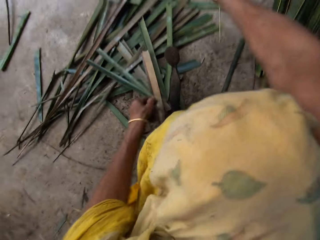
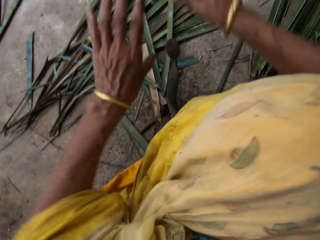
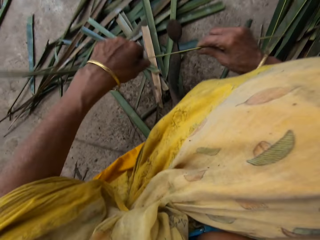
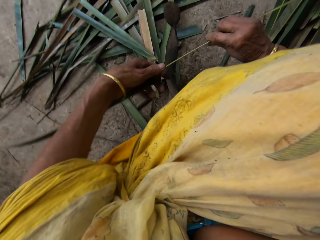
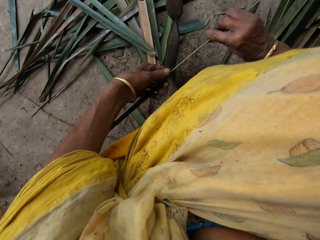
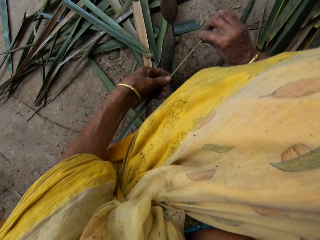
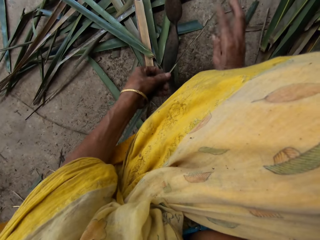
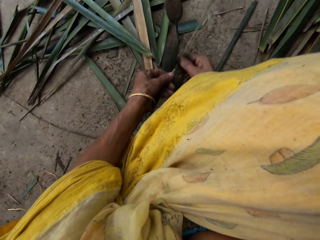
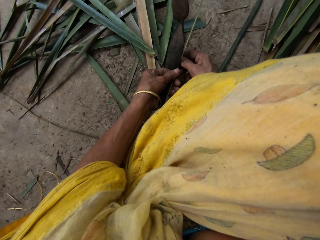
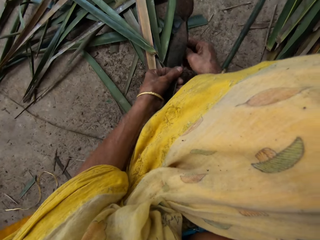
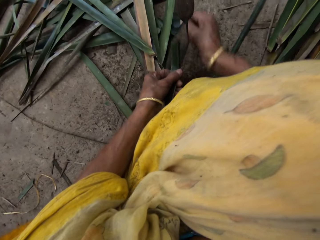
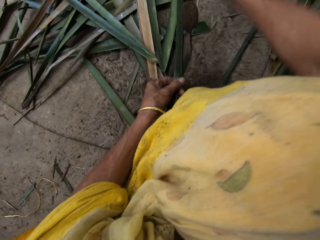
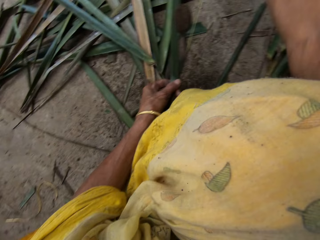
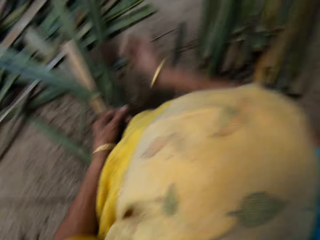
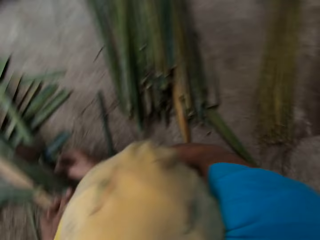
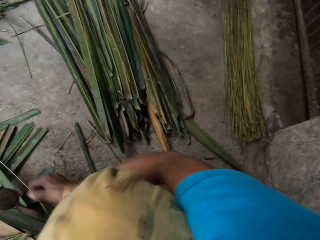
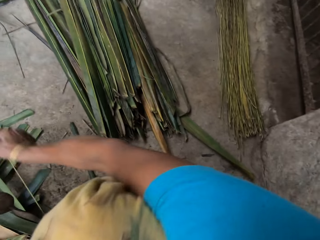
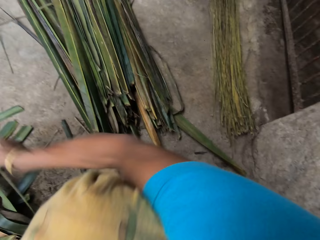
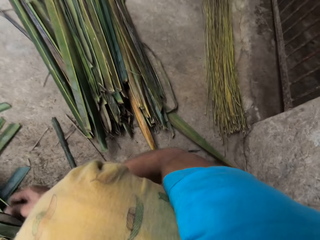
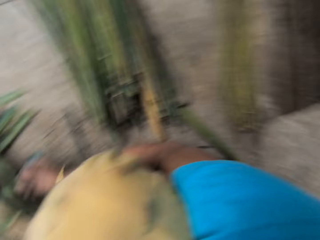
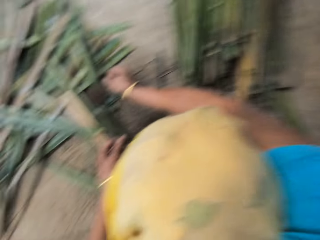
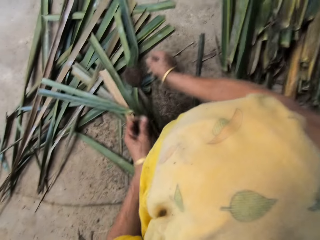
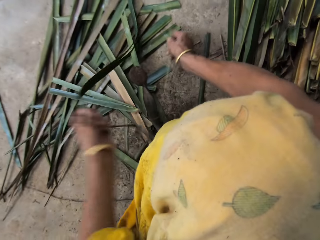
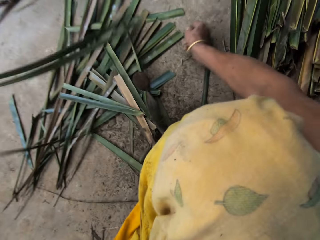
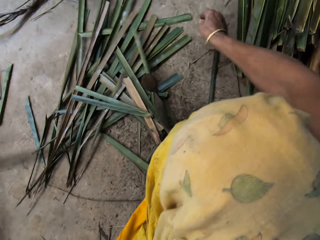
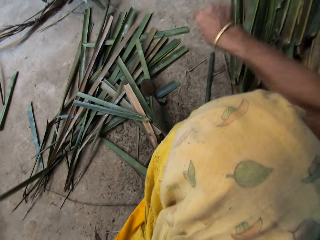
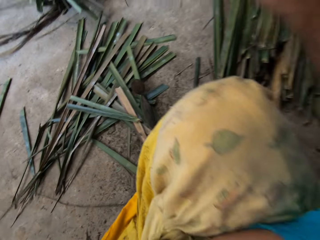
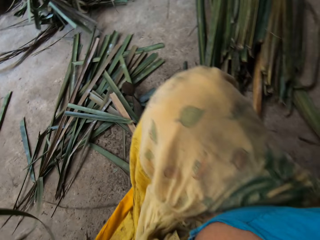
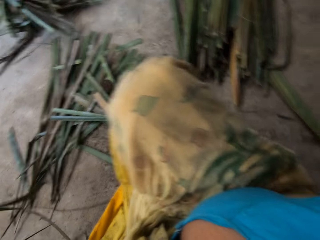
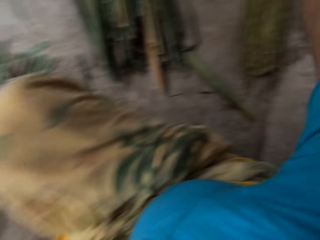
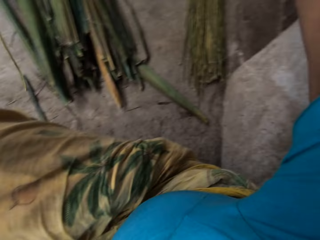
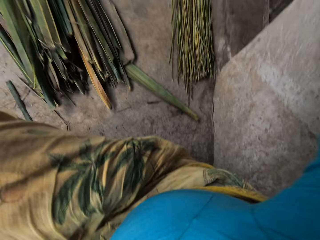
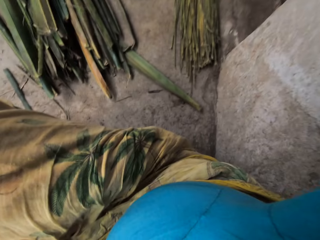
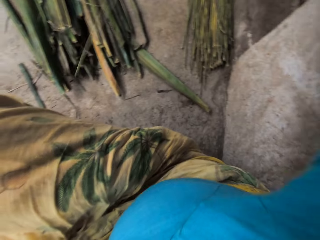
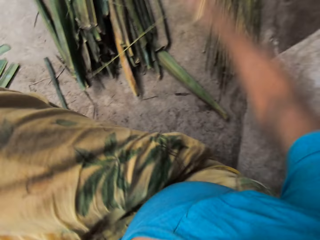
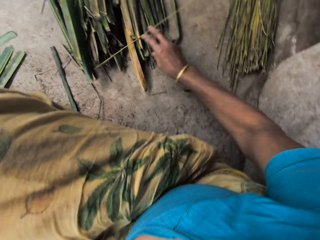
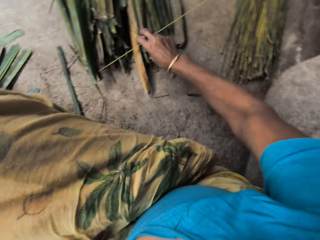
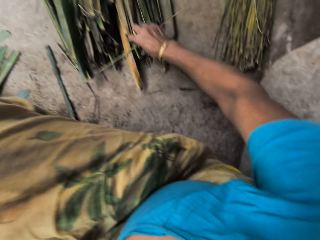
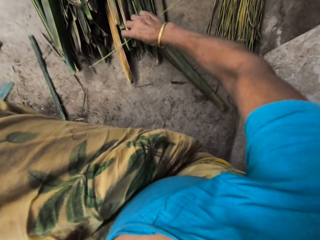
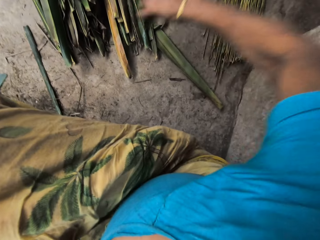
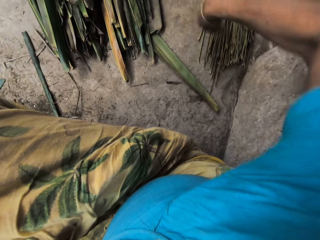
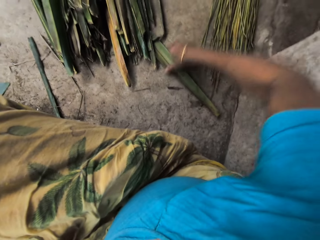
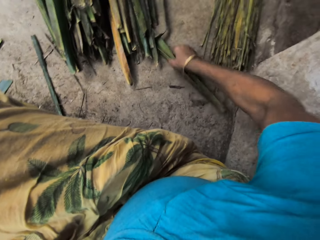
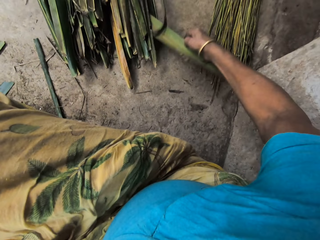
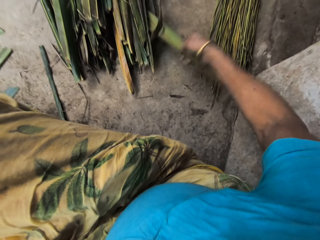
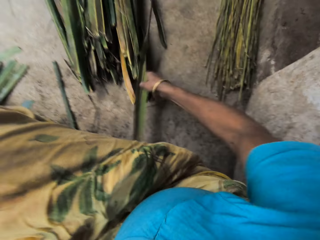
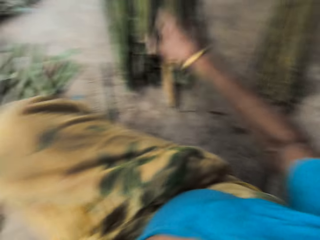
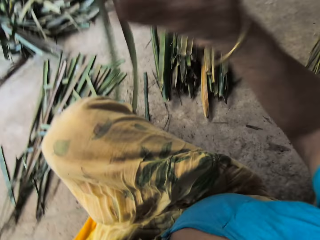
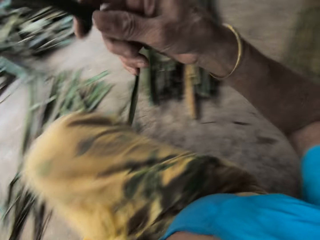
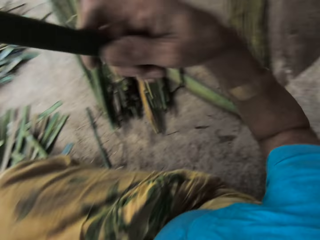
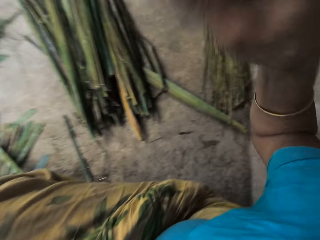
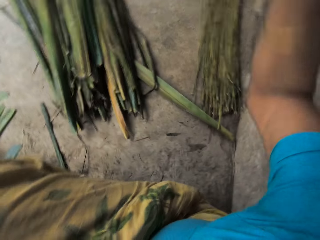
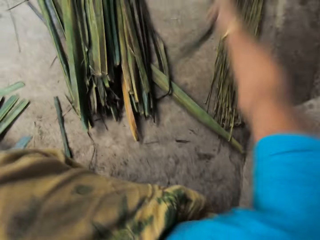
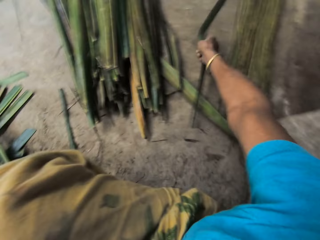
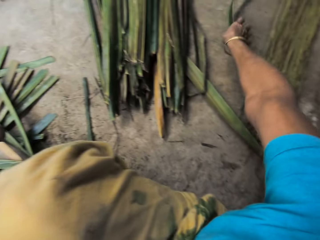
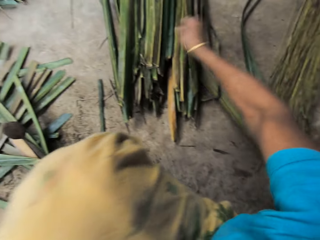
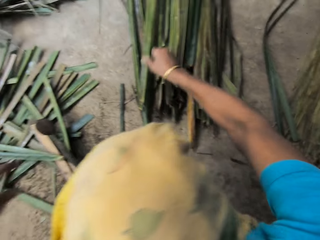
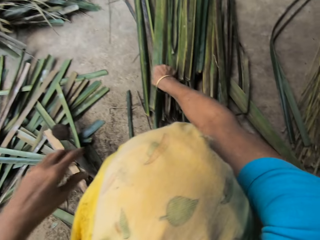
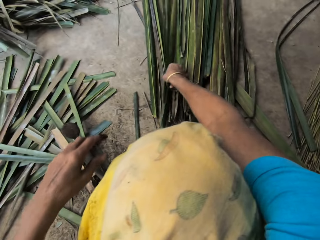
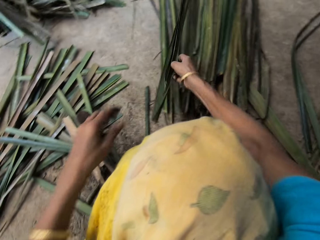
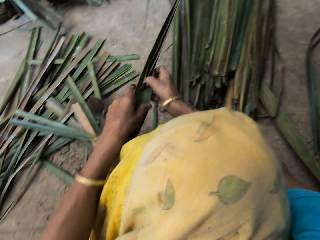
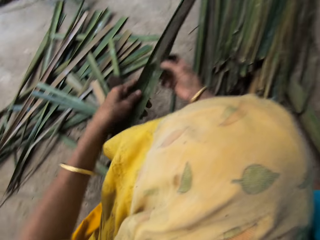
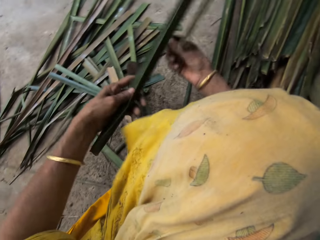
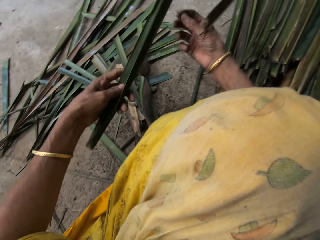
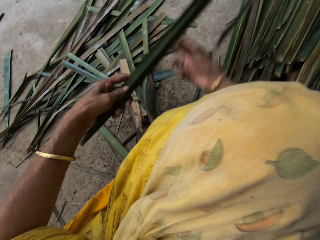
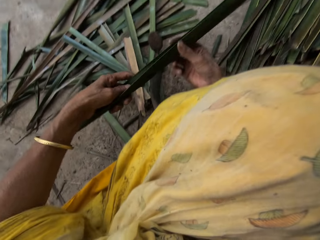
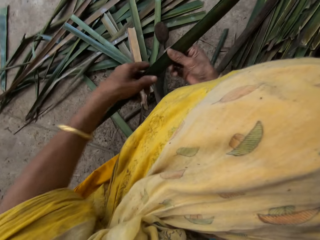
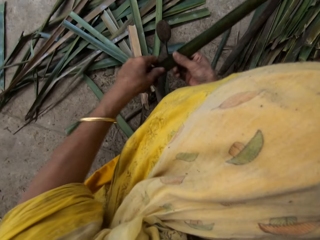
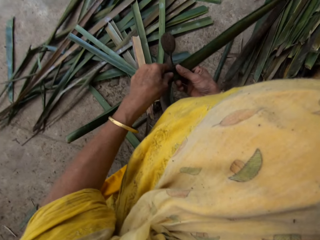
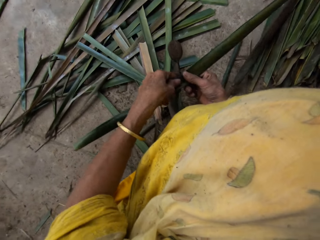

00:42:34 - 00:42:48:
The camera wearer holds the leaf in her right hand with her left hand. She slices the leaf in her hands on the leaf slicer on the floor. She picks up the stalk on the leaves on the floor with her right hand and drops the stalk in her right hand on the stalks on the floor. She moves a leaf on the floor with her right hand. She holds the leaf in her left hand with her right hand. She drops the leaf on the floor with her right hand. She picks up some leaves on the leaves on the floor with her right hand. She holds the leaf in her right hand with her left hand. She throws the leaf in her right hand on the floor.

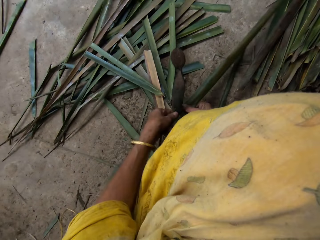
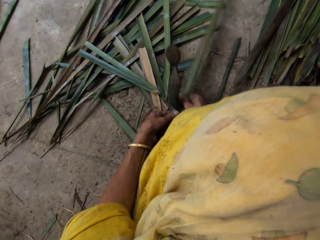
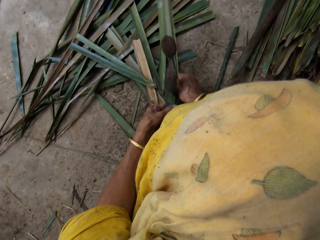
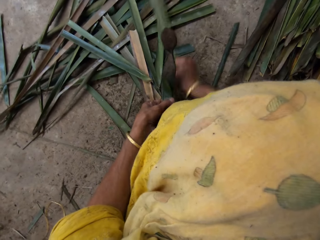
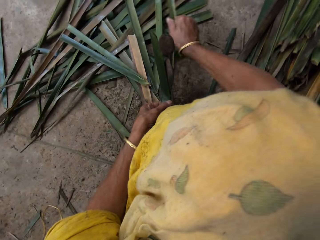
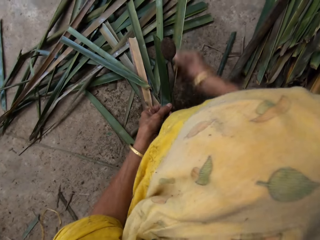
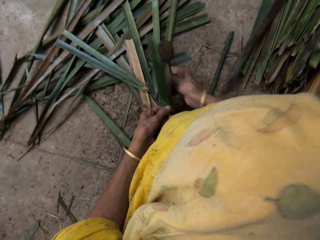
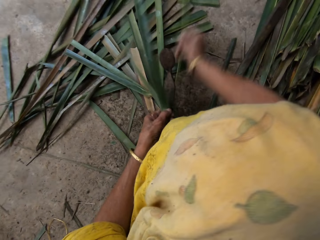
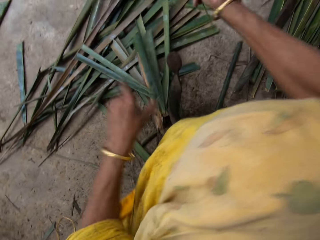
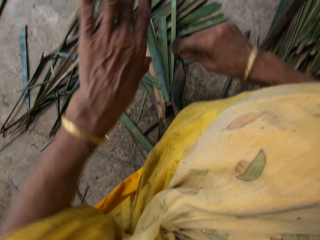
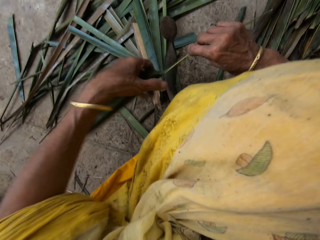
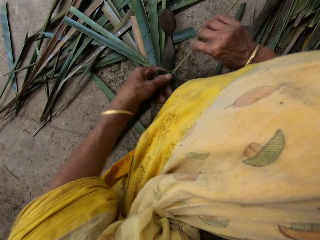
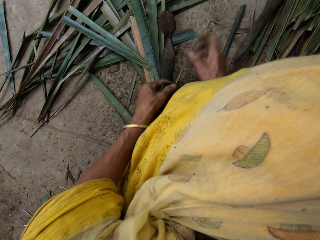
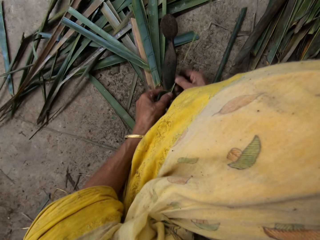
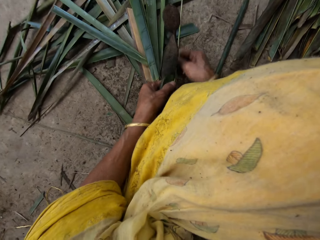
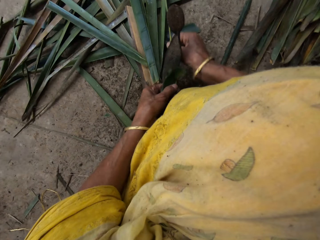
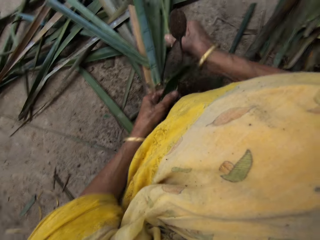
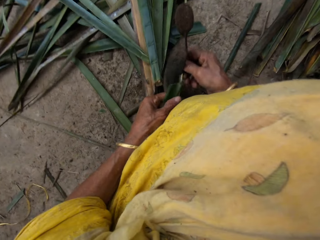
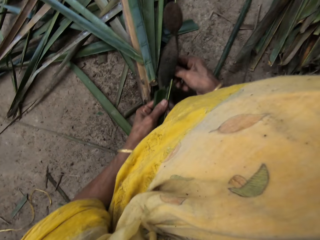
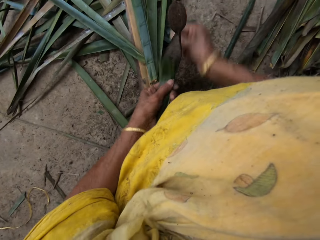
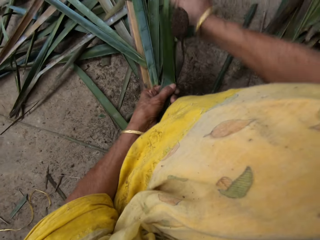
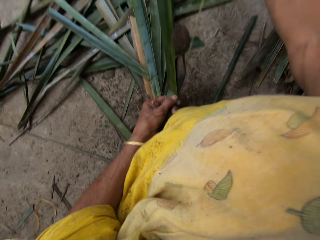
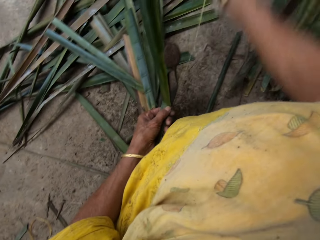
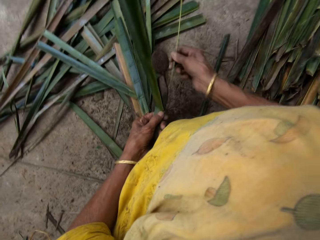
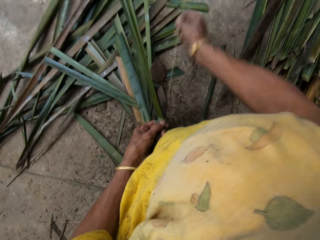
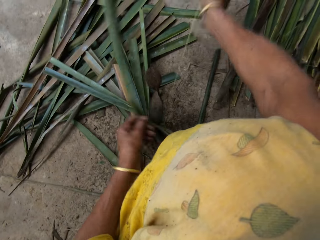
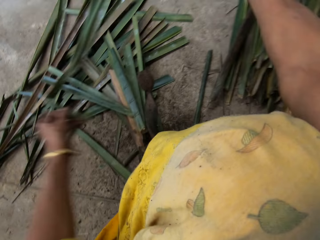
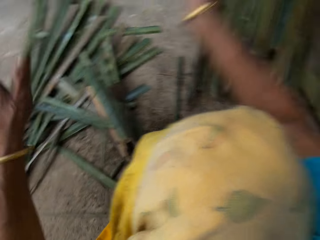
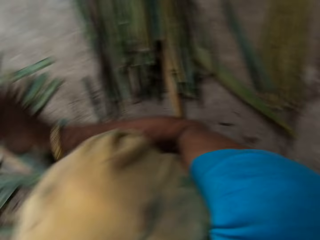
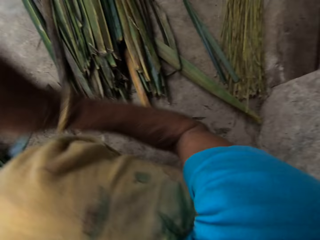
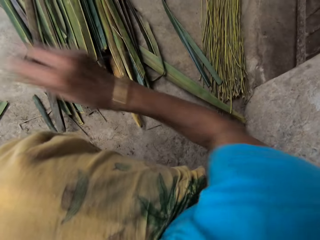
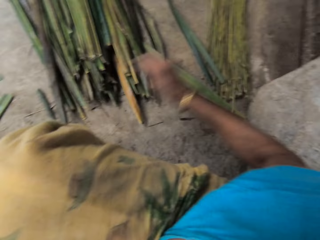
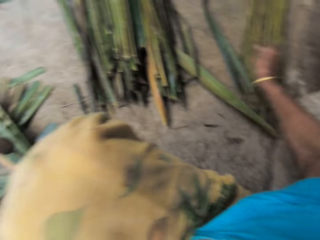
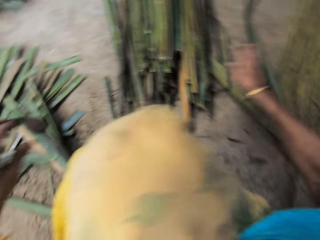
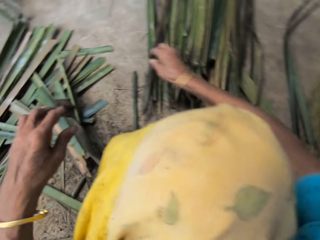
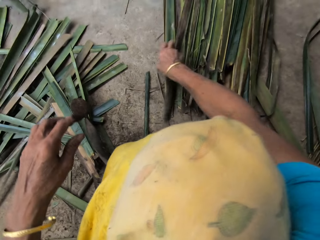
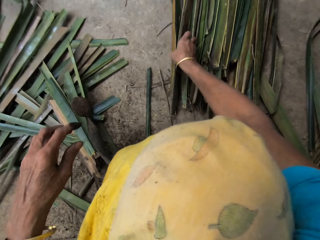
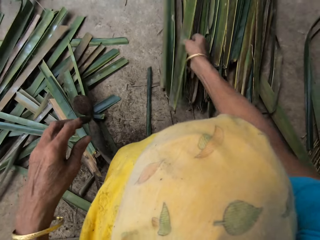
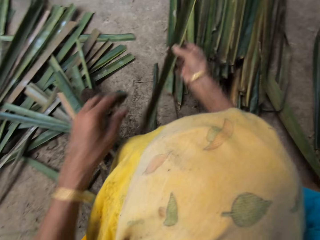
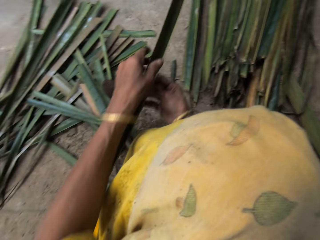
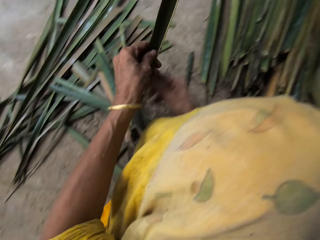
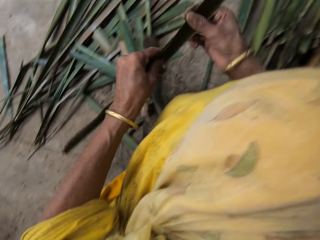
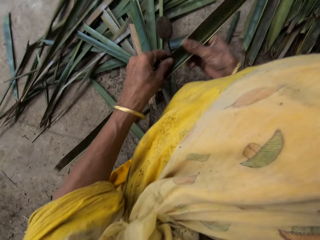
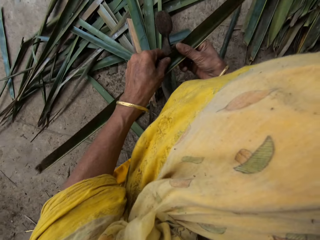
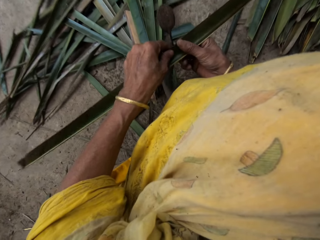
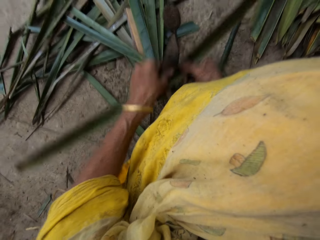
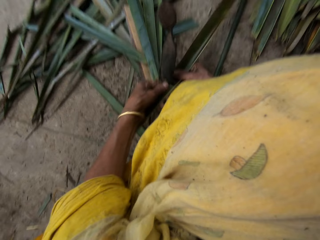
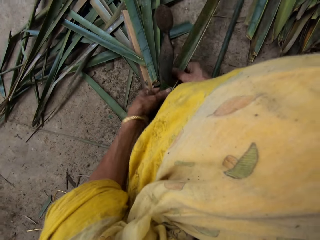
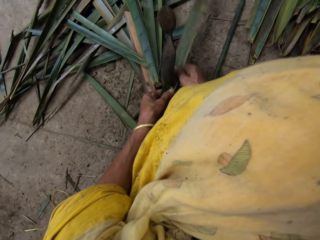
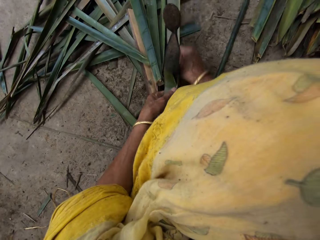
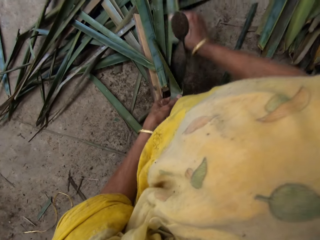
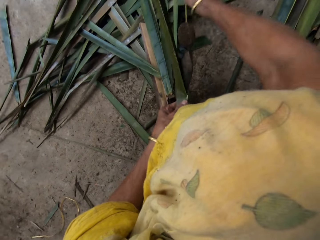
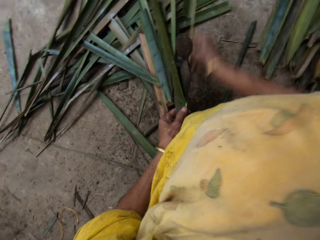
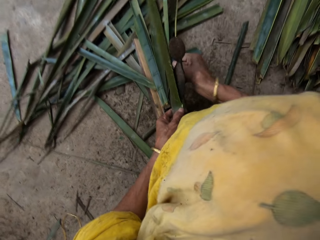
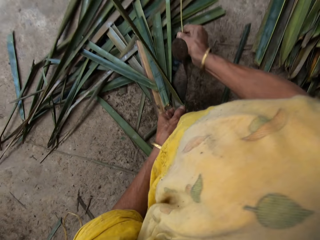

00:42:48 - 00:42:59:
The camera wearer slices the leaf in her hands on the leaf slicer on the floor. She holds the leaf in her right hand with her left hand. She slices the leaf in her hands on the leaf slicer on the floor. She drops the stalk in her right hand on the stalks on the floor. She picks up a leaf on the leaves on the floor with her right hand. She holds the leaf in her right hand with her left hand. She slices the leaf in her hands on the leaf slicer on the floor.
